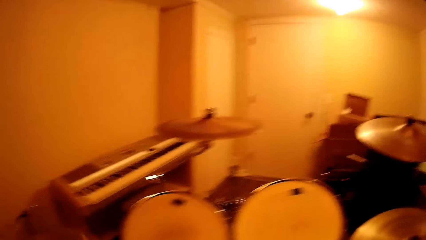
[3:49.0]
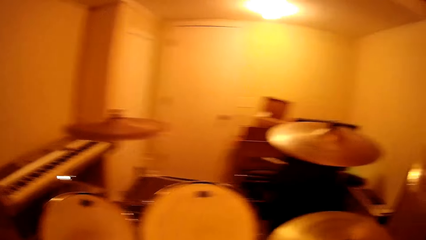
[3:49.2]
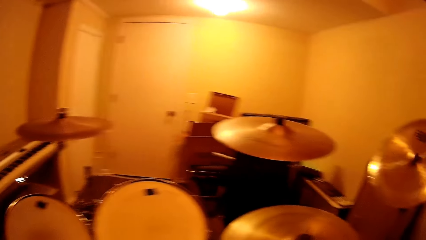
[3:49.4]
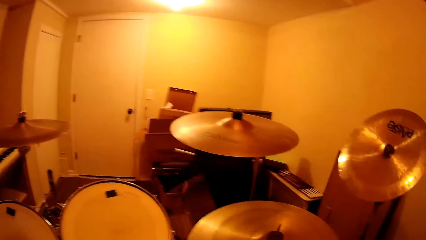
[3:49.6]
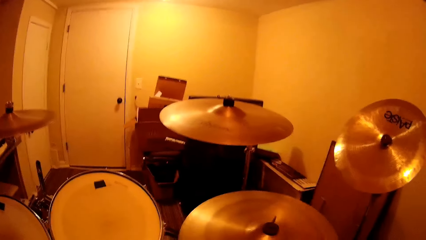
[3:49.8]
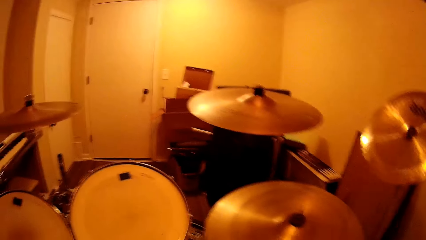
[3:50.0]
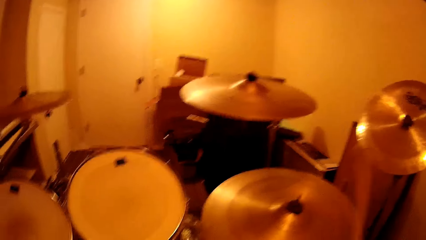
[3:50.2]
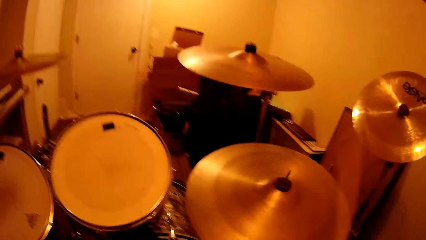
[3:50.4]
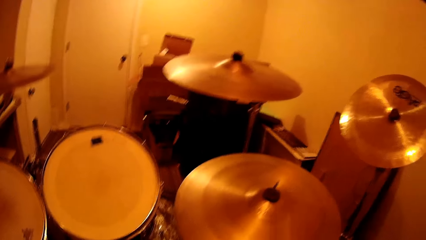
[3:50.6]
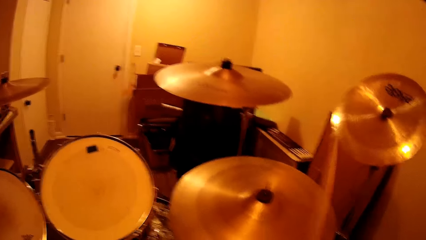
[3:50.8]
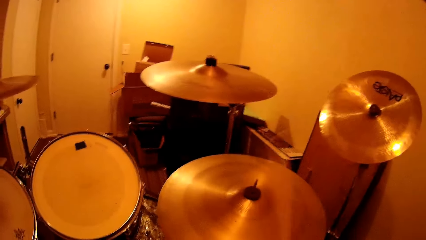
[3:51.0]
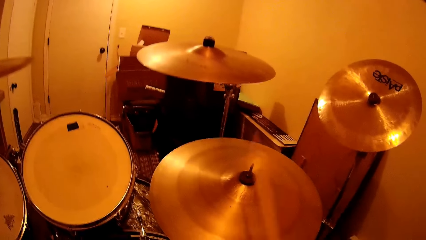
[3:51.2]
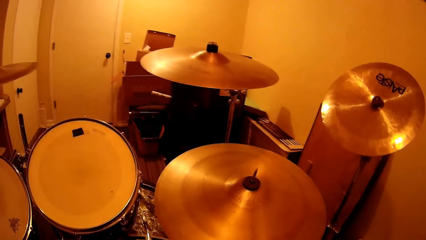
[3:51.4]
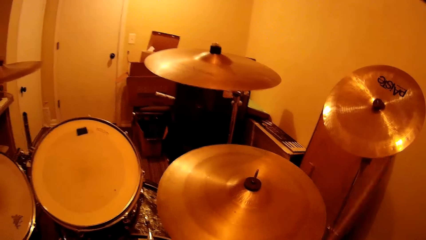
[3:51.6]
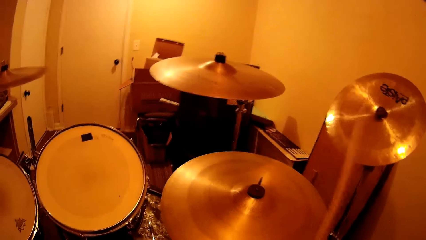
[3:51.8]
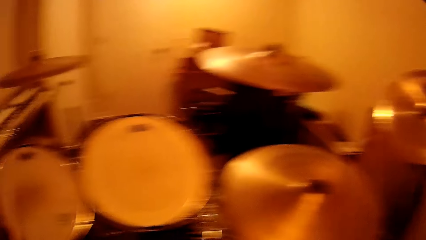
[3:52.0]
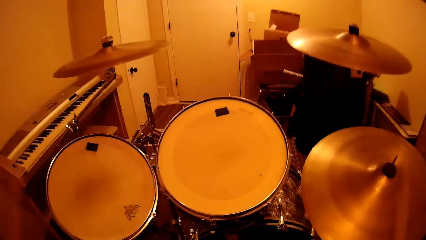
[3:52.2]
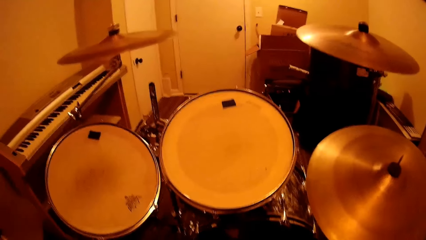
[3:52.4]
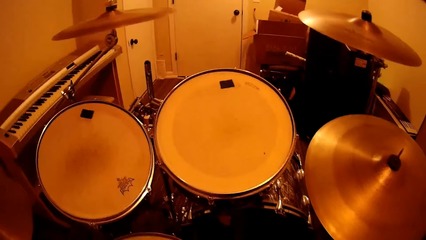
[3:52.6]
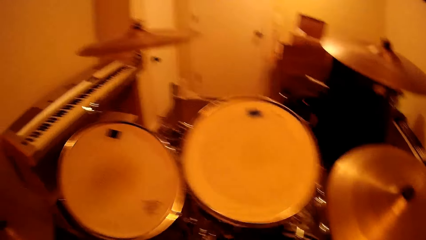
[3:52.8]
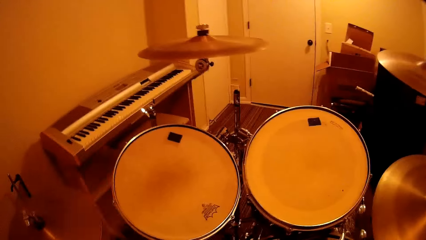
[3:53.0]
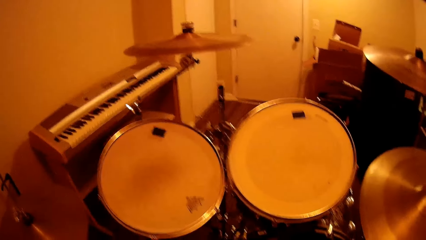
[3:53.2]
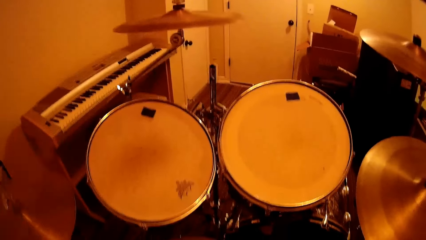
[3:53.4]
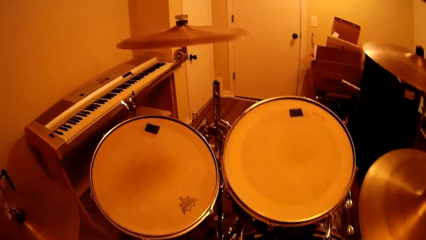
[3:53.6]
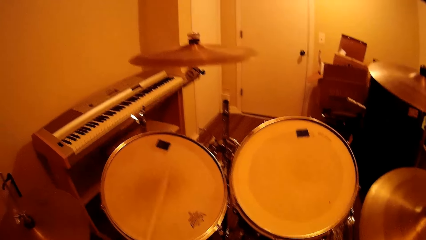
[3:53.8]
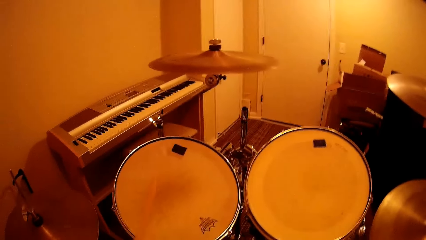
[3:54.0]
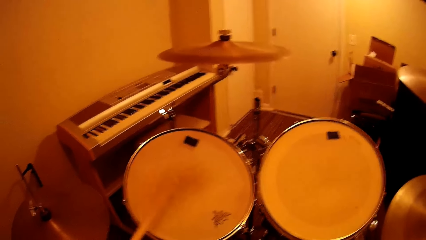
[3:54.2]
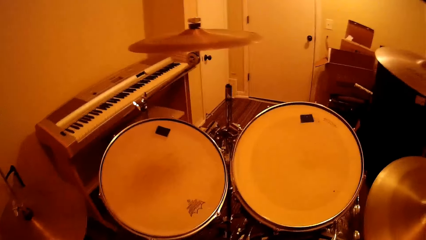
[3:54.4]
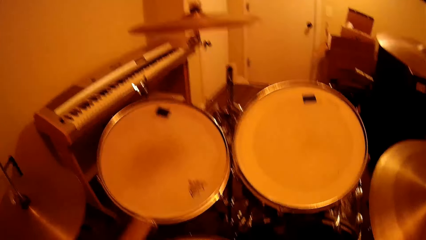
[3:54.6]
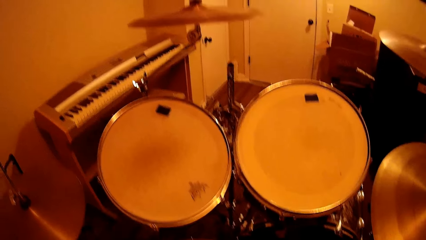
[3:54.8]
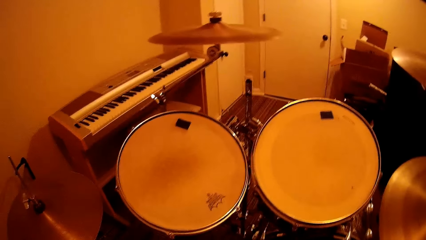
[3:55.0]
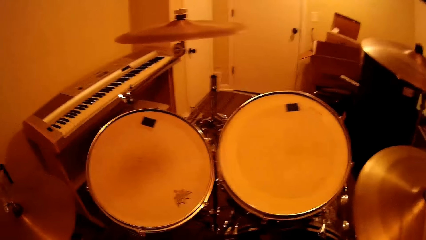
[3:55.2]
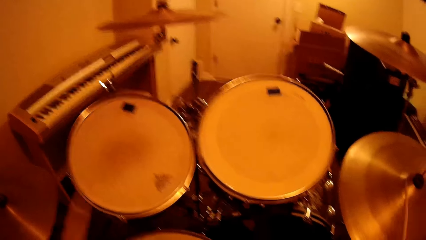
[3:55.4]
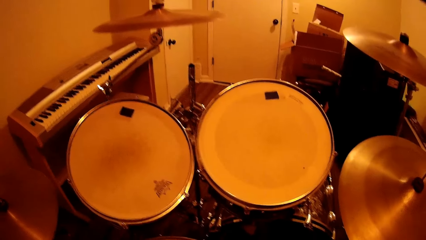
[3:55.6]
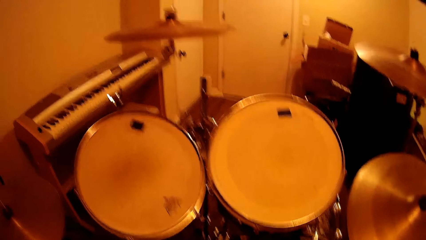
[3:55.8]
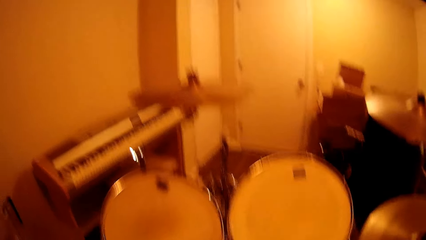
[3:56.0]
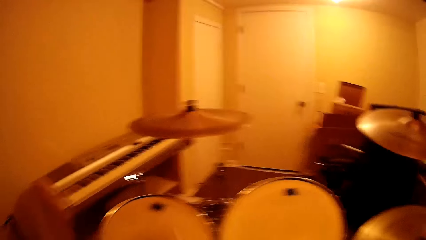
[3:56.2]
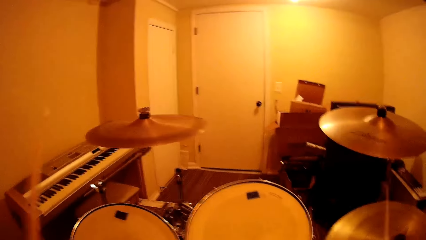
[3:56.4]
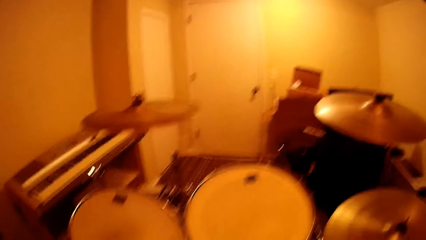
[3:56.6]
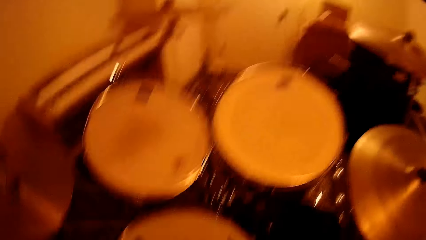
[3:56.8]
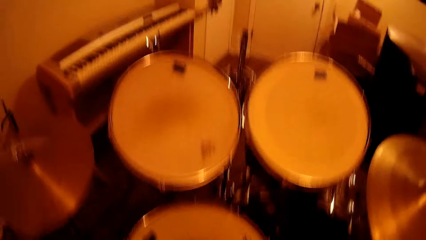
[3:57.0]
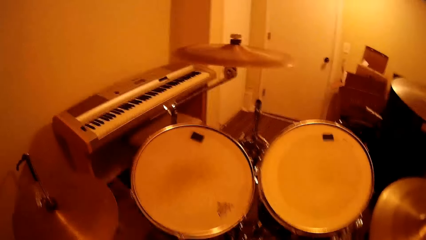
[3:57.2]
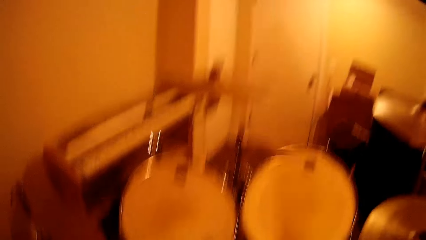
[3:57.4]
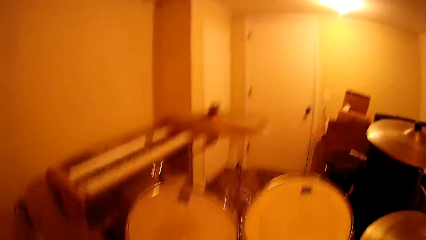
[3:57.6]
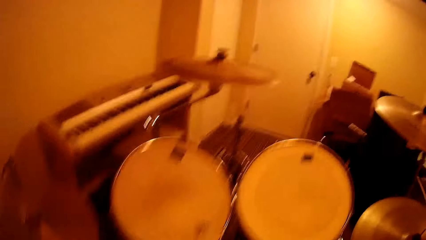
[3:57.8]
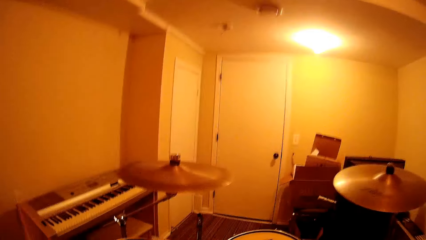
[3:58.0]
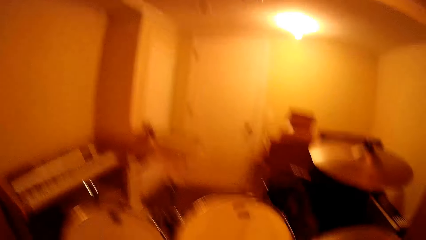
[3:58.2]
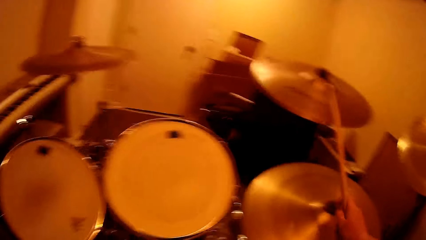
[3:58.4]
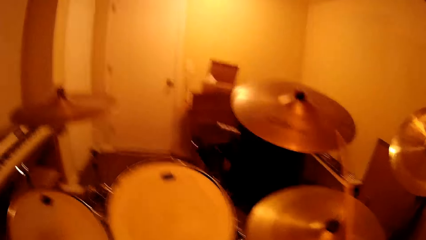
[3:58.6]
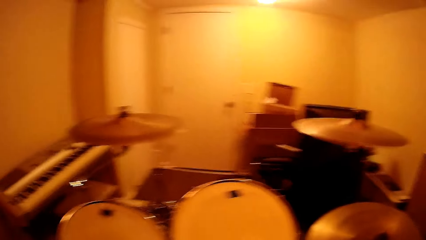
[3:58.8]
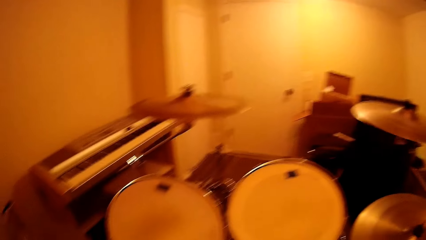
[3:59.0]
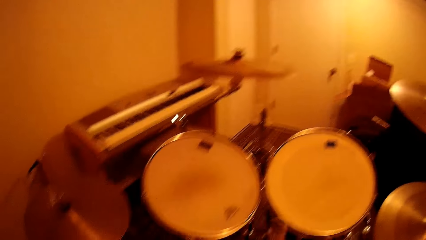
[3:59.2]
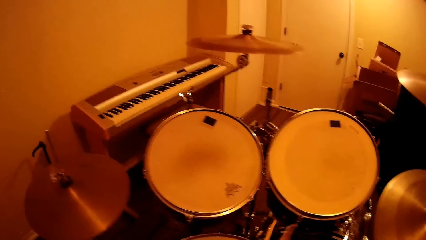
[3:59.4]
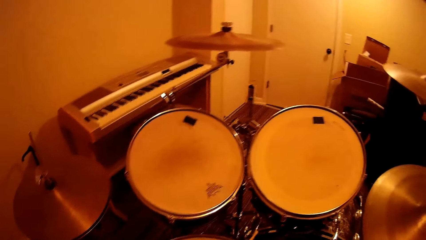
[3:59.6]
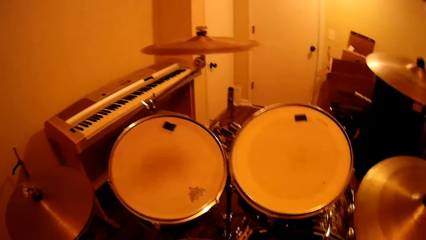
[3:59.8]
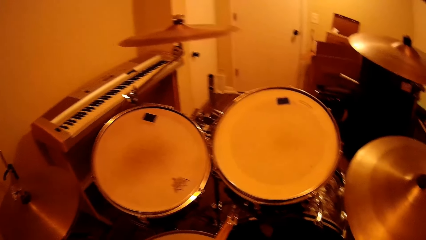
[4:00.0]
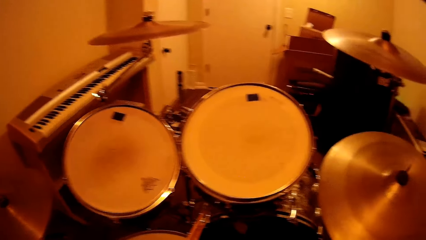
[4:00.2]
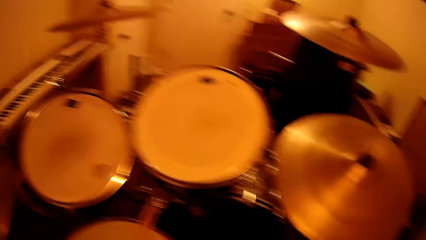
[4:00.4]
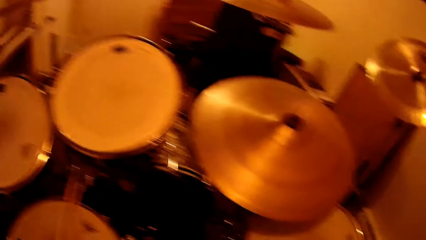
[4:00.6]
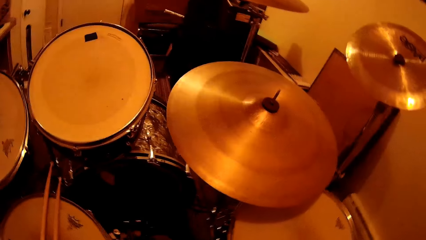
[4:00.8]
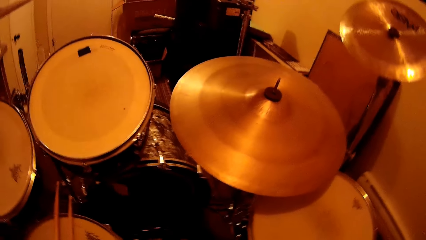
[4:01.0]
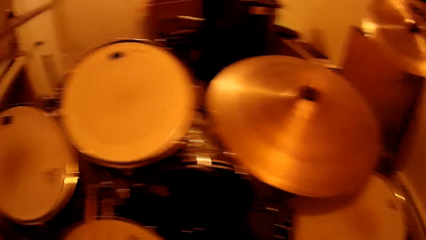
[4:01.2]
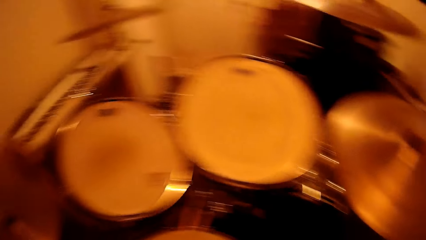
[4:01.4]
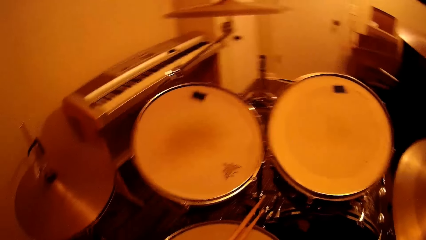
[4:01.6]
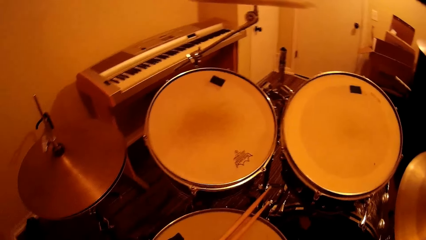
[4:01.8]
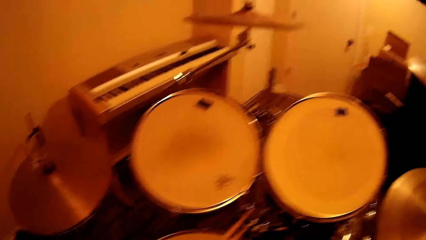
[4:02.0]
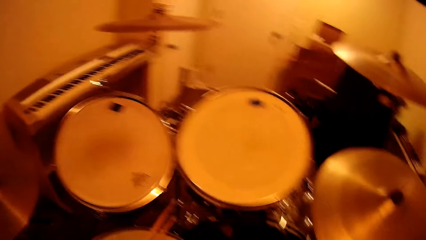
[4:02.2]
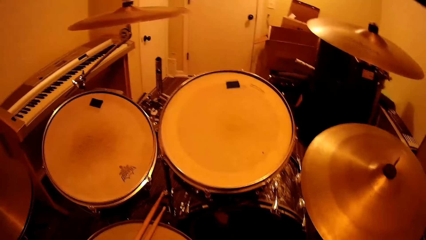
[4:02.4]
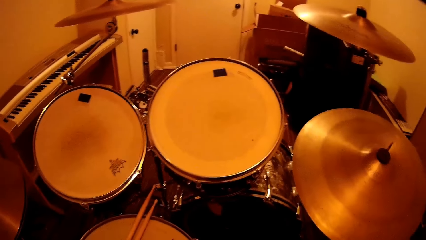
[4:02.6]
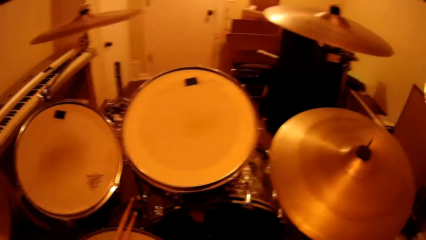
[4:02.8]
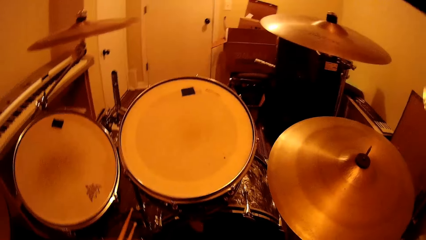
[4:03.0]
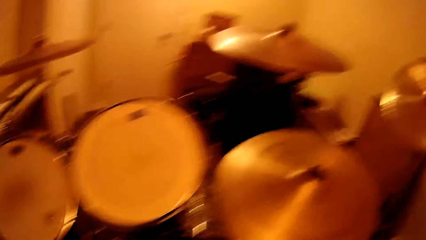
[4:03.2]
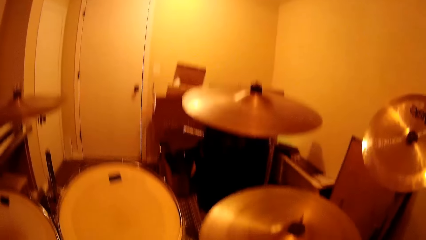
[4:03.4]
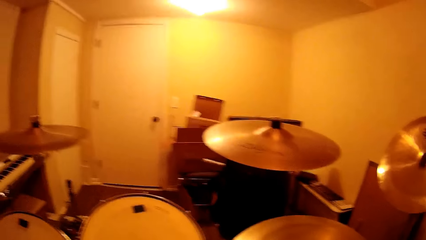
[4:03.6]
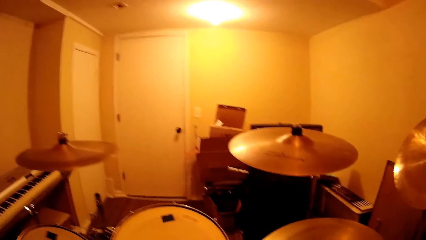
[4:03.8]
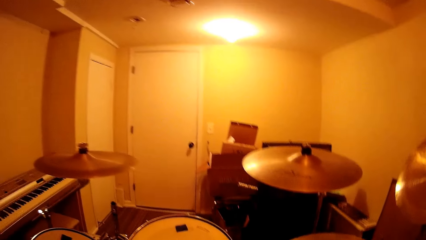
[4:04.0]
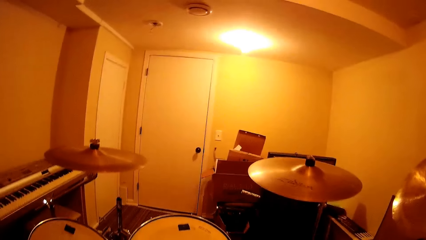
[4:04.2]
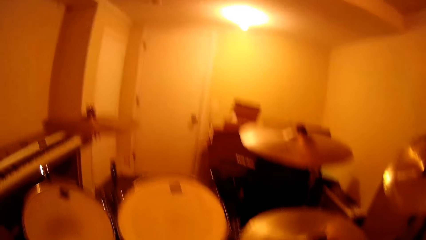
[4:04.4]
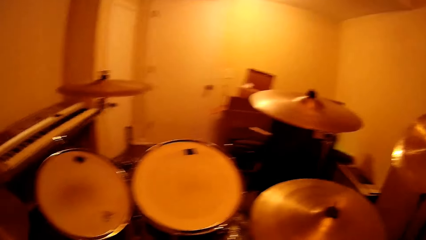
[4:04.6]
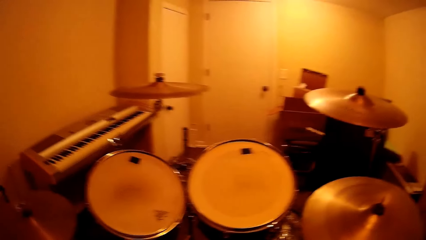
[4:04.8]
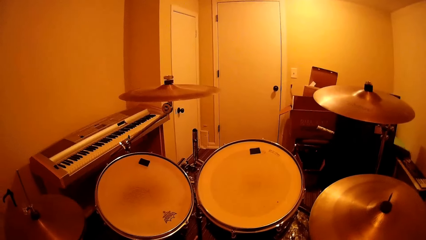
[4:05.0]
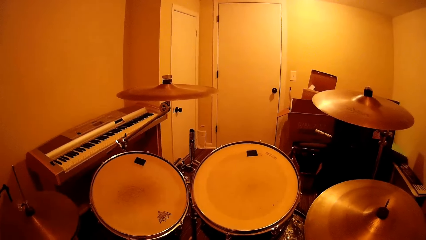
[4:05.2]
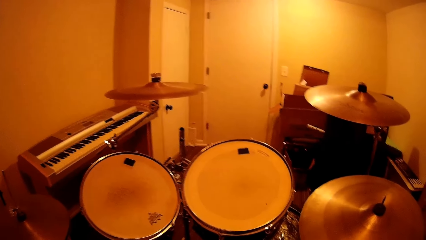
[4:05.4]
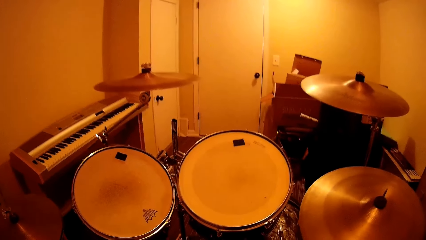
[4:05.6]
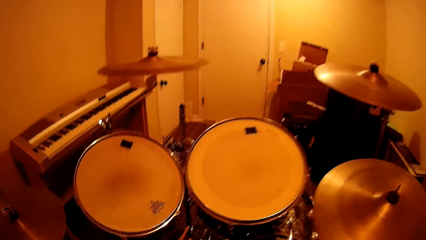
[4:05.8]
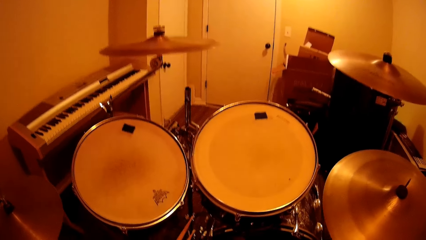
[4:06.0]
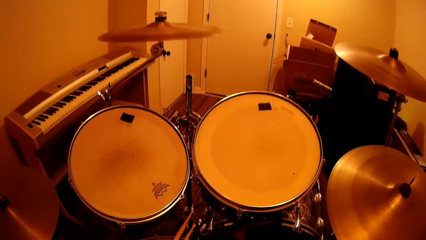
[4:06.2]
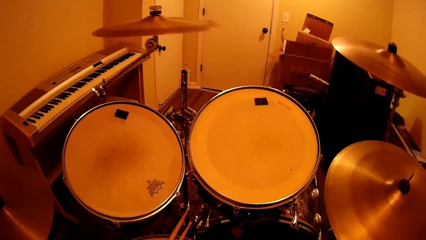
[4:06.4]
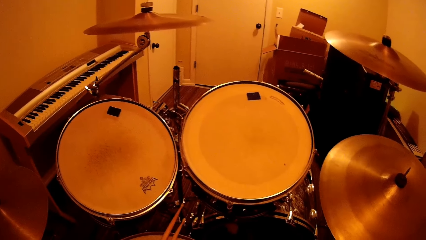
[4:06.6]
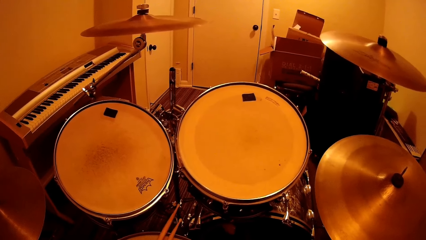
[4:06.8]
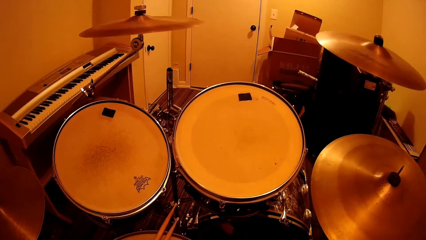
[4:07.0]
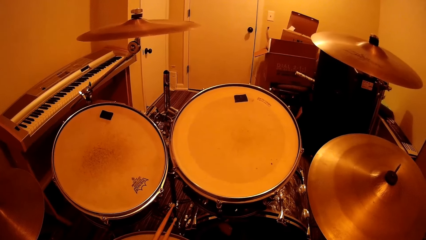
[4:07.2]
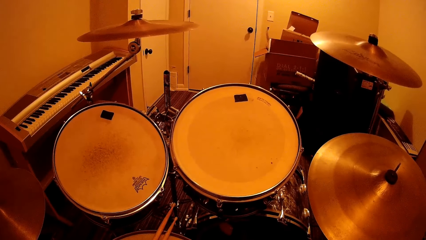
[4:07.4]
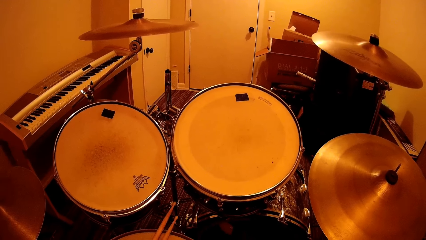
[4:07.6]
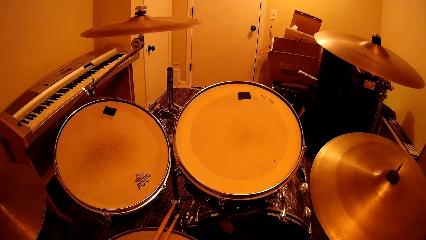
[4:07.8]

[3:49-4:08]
The camera wearer plays the drum set. They put the drum stick on the drum. They look around.
